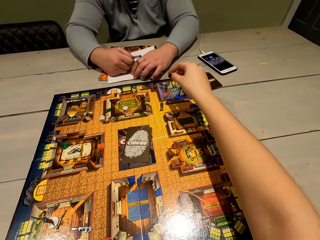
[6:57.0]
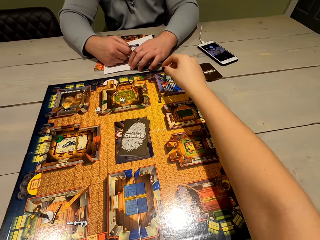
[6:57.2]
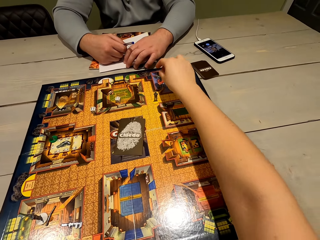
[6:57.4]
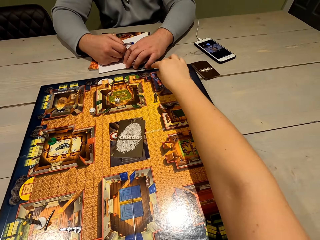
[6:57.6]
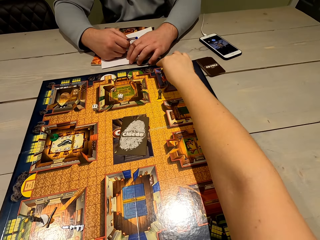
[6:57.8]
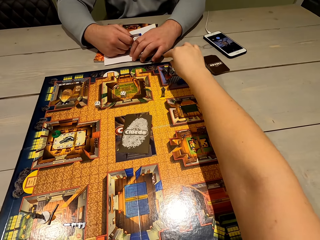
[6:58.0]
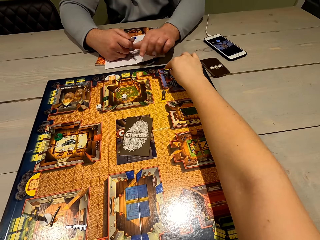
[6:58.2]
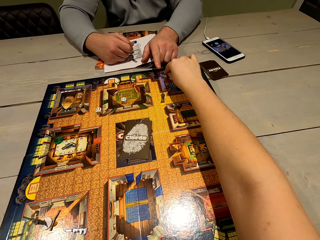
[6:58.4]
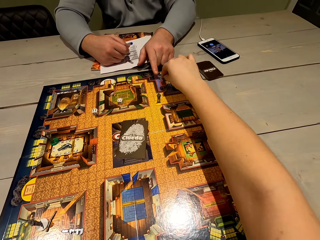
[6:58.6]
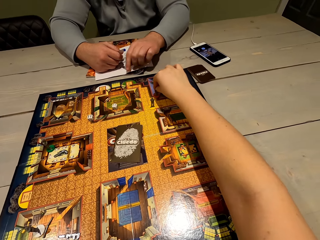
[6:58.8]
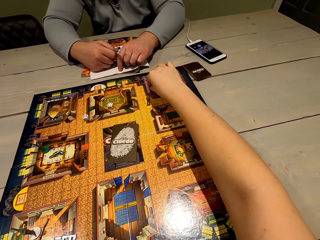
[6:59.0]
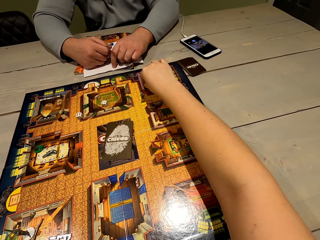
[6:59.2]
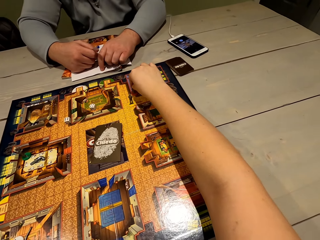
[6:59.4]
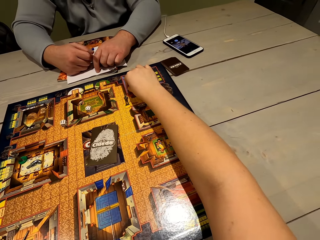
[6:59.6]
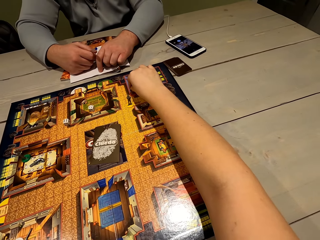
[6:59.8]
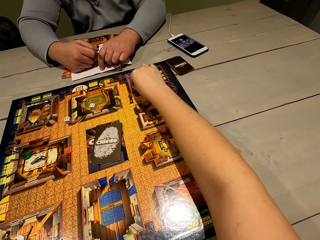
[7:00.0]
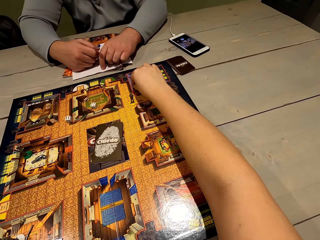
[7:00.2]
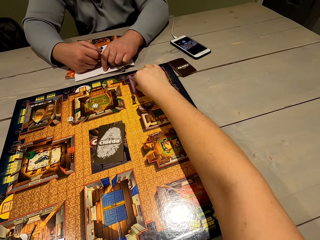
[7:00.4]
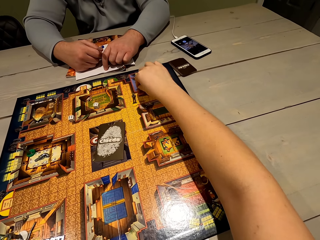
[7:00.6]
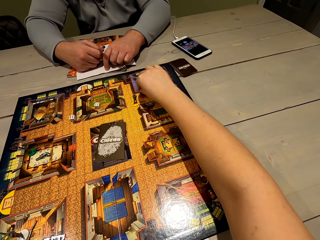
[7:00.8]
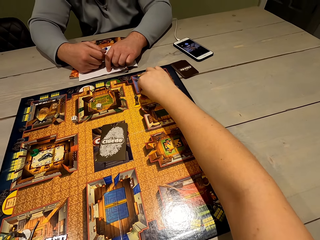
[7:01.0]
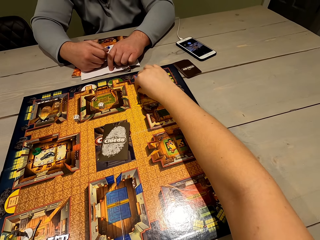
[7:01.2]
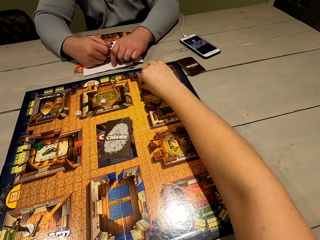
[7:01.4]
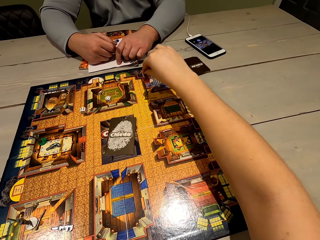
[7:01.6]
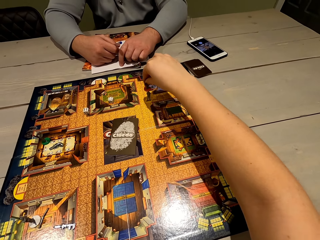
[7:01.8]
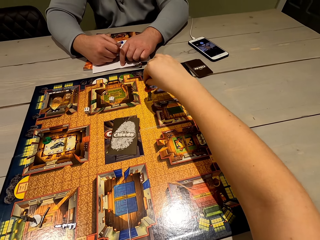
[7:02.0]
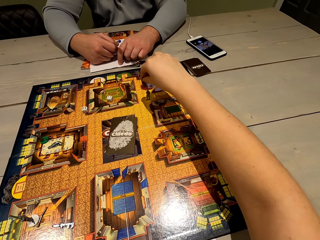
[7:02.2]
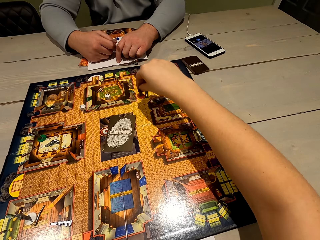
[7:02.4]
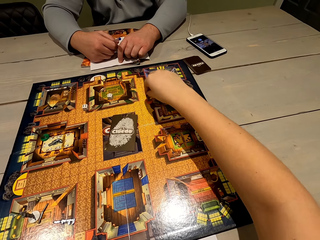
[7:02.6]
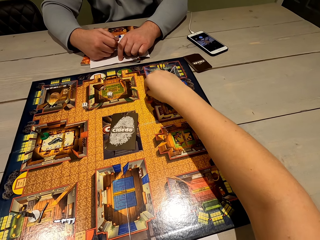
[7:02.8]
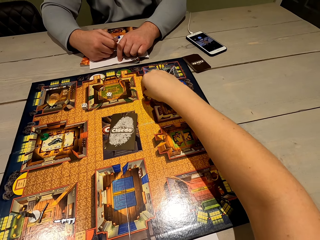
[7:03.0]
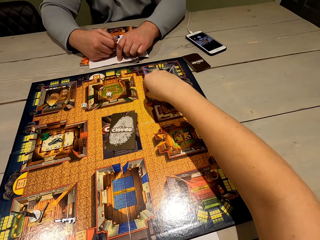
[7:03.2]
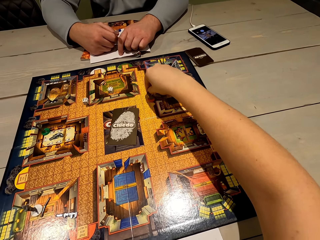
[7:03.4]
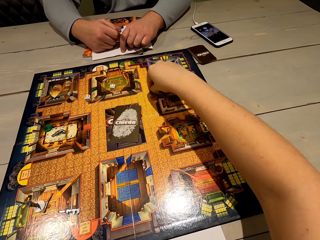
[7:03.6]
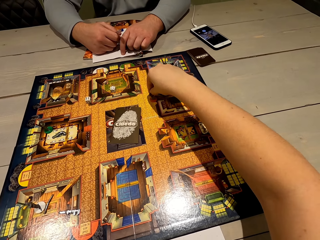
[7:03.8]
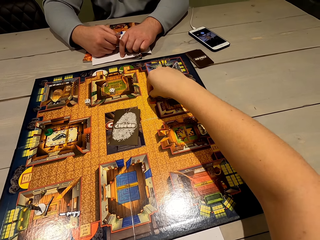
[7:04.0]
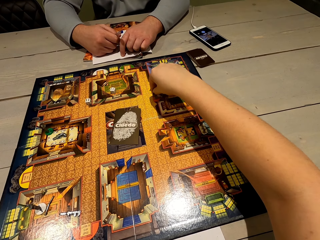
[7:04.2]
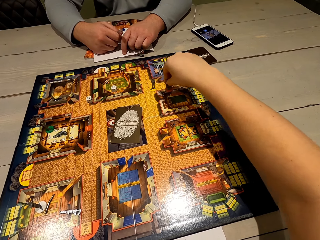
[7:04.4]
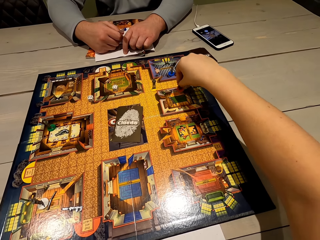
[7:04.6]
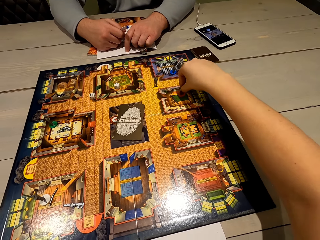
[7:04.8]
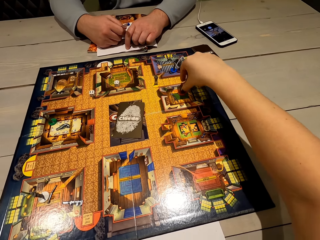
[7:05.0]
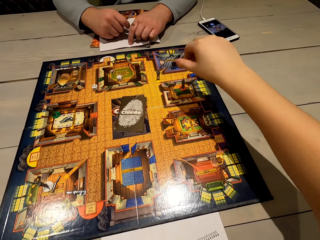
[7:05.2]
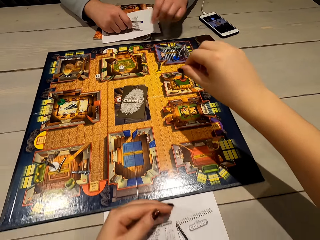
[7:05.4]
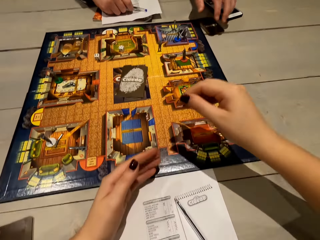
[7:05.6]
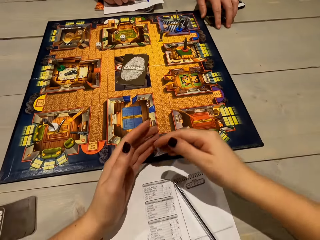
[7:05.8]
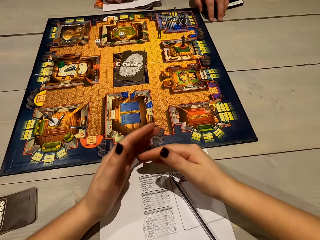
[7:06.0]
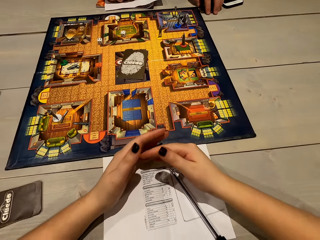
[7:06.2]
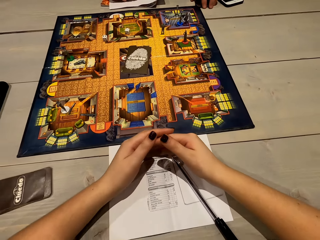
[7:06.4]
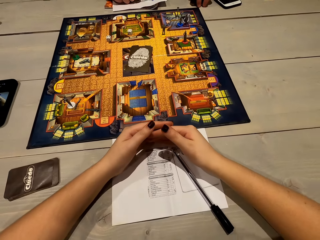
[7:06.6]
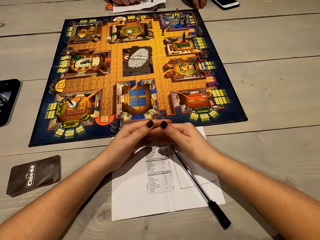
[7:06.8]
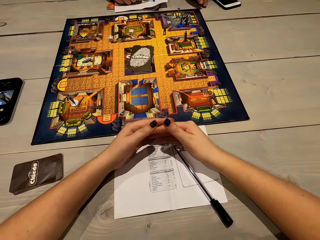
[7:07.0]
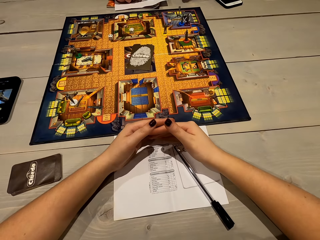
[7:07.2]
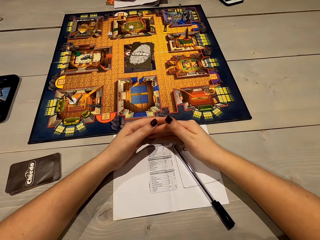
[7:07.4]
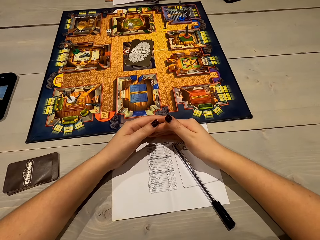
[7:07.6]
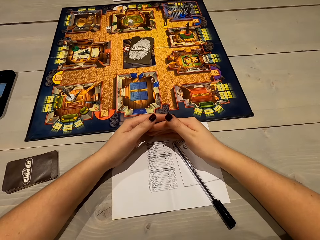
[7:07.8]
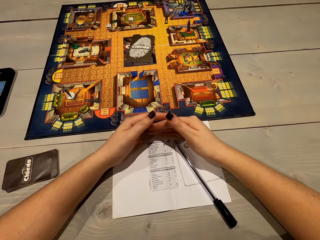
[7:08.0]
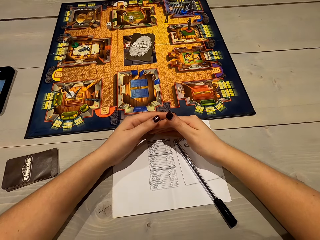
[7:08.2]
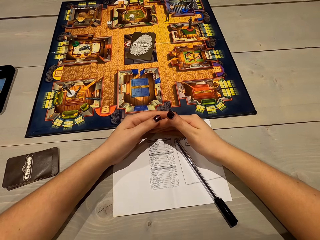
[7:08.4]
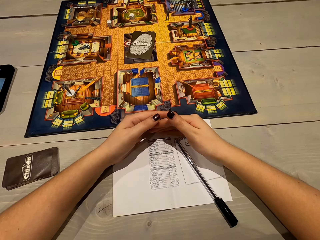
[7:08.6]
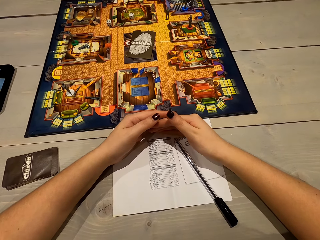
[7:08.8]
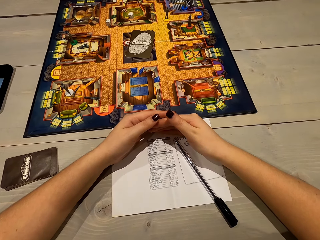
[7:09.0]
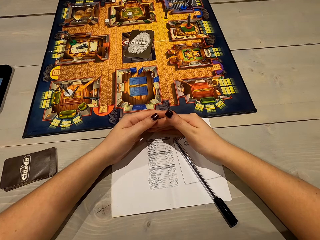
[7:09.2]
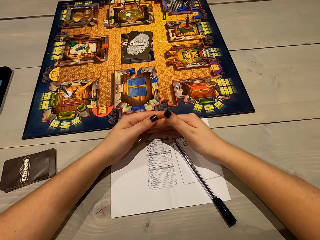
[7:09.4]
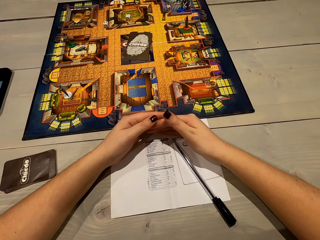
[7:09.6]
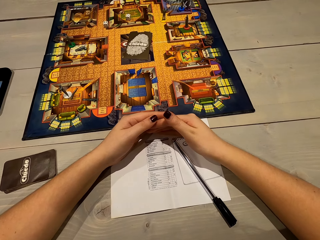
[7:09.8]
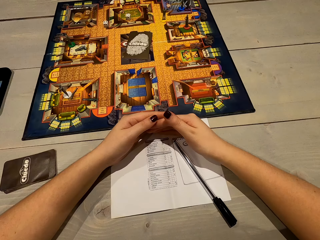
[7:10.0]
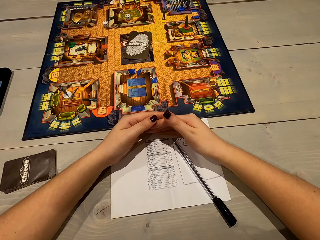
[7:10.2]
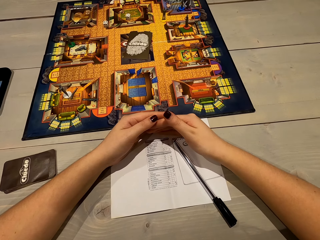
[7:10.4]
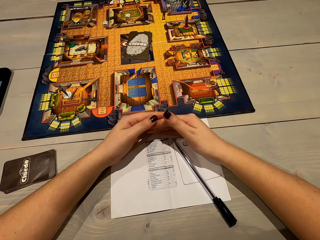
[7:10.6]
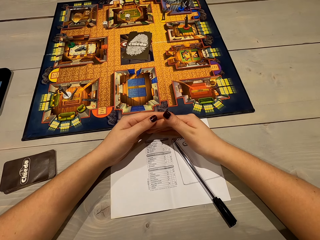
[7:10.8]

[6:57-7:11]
The camera wearer talks to a man. They pick up the game piece. The man points at the game board. The camera wearer plays the Cluedo board game and moves the game piece on the game board's surface. The man picks up the cards. The camera wearer talks to the man. They stare at the sheet of paper.

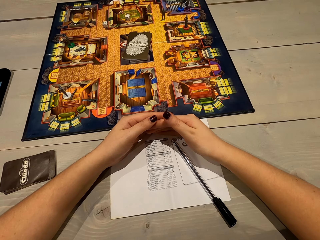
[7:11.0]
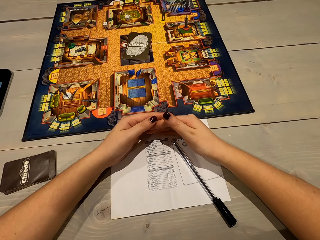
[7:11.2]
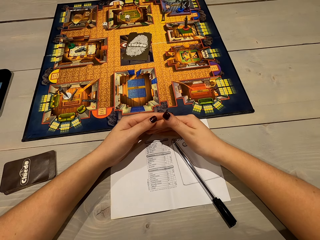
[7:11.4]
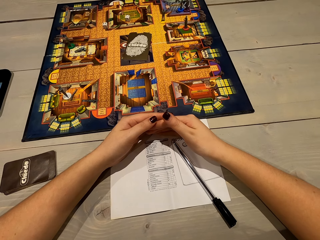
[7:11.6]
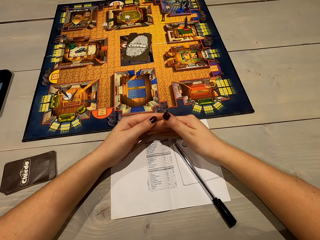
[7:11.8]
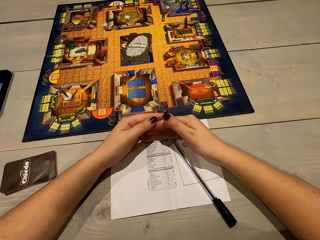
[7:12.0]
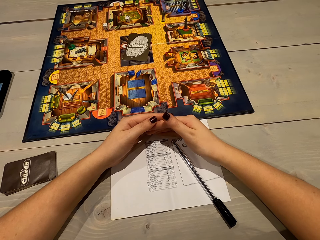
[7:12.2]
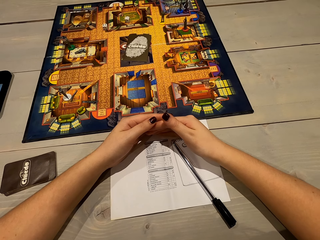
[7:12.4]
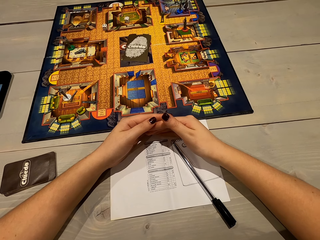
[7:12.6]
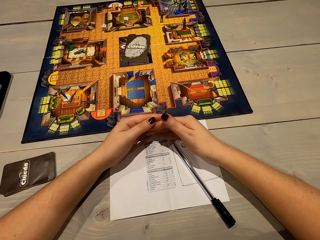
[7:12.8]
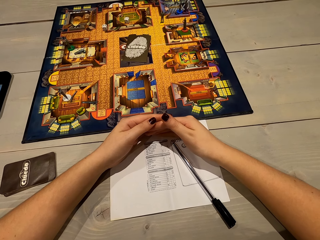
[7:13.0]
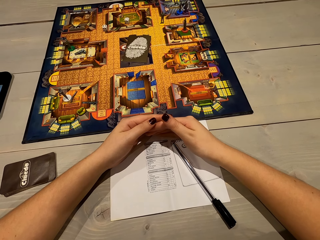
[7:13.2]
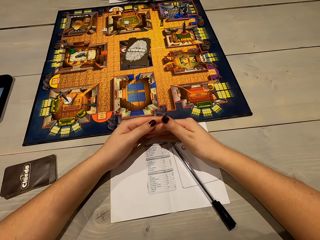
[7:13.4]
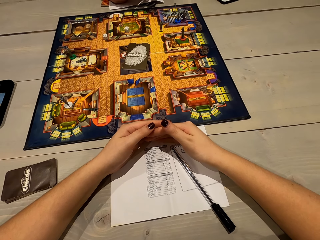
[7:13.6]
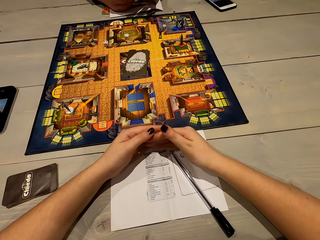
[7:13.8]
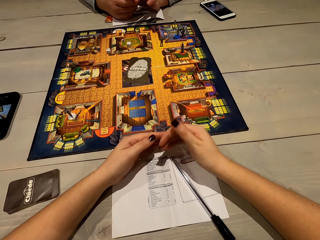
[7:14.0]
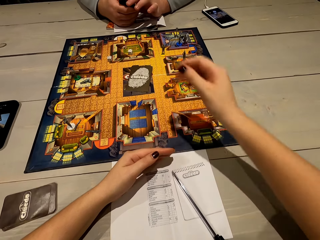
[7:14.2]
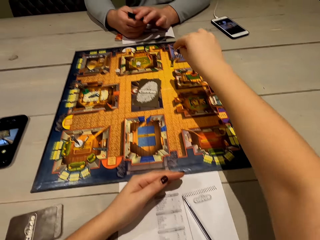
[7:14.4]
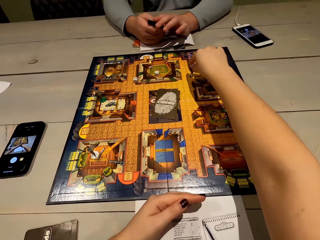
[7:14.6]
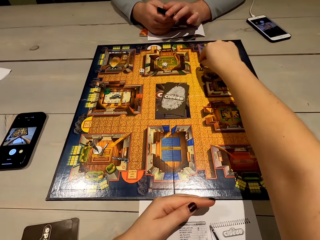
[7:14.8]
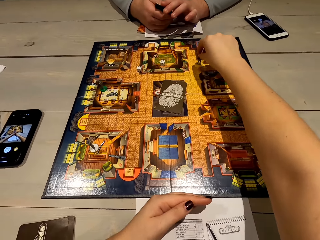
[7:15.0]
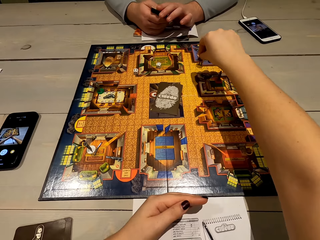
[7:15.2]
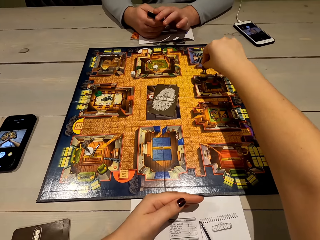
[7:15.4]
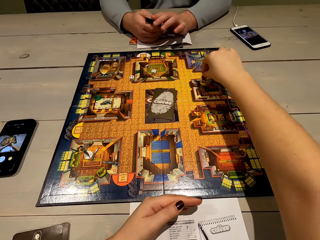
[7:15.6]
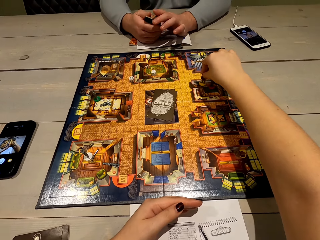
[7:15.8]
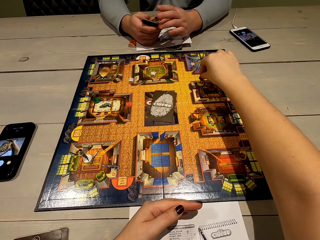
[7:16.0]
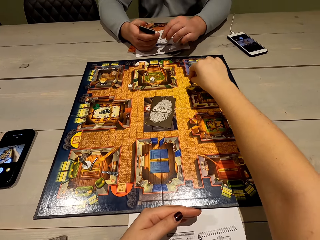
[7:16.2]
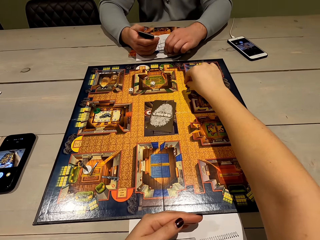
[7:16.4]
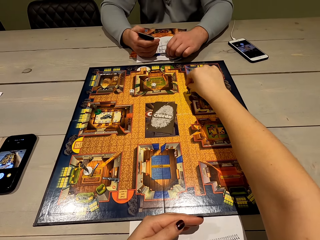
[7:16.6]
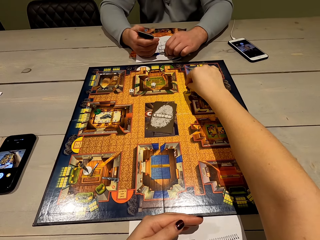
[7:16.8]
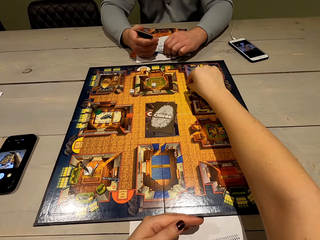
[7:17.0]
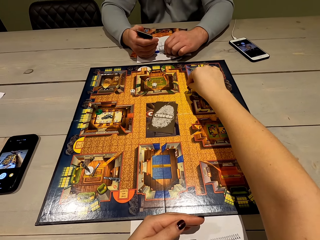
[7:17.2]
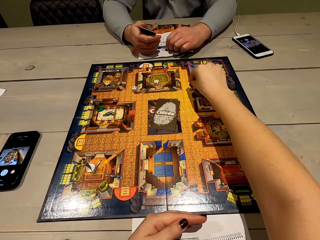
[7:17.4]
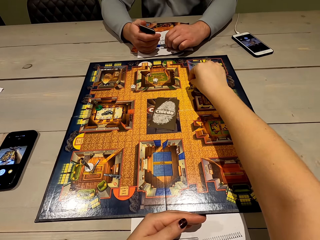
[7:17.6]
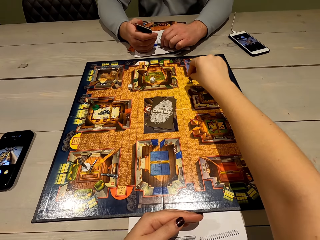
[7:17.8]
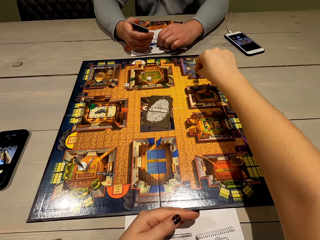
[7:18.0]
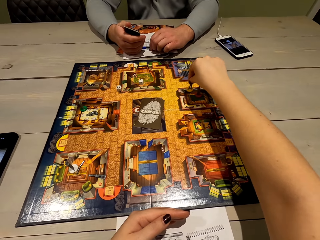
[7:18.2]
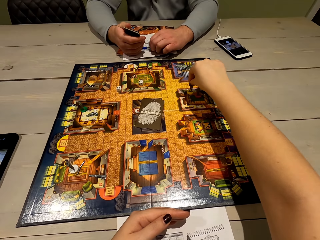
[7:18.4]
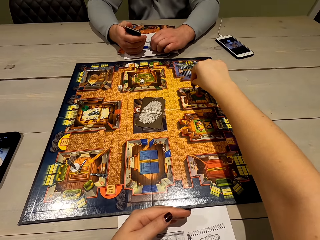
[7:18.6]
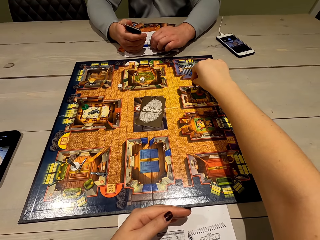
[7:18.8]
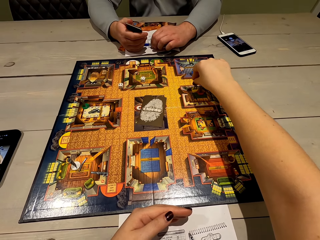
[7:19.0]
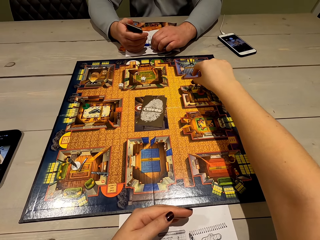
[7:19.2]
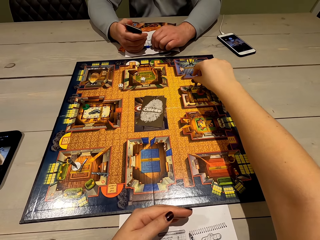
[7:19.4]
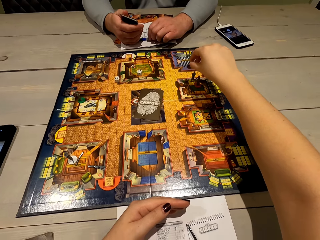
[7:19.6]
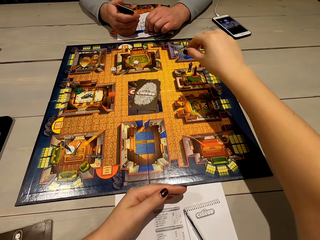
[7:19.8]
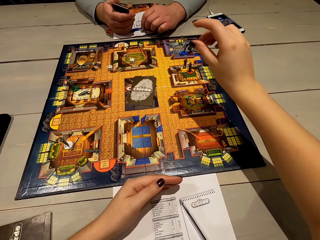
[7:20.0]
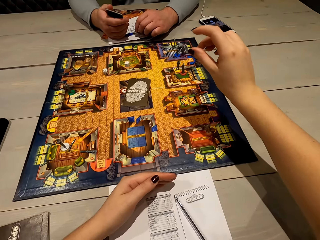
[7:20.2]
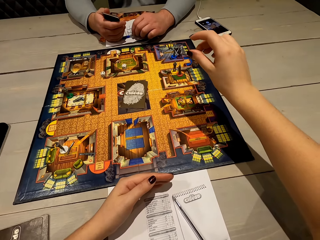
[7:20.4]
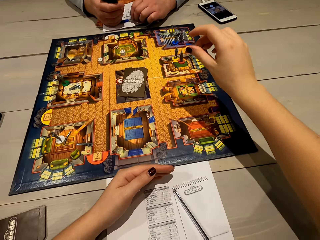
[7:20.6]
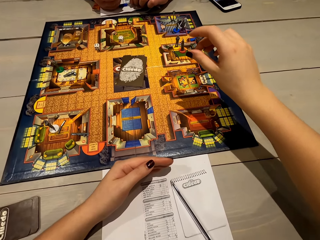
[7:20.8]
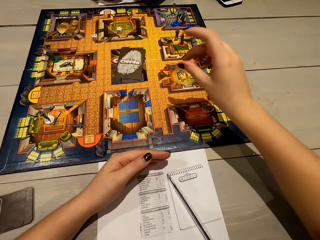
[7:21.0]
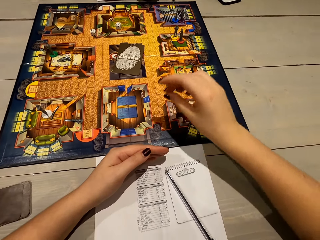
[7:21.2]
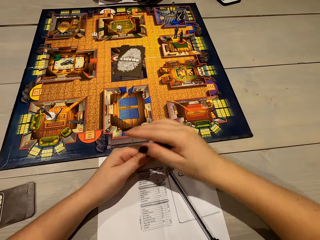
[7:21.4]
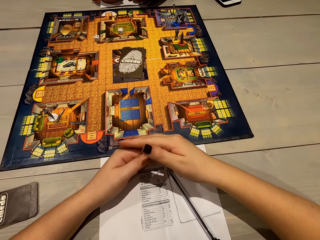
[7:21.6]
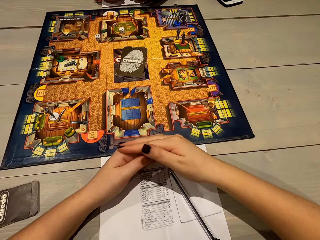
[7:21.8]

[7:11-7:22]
The camera wearer looks around. They talk to a man. They pick up the game piece. They play the Cluedo board game. They talk to the man. They place the game piece on the game board. The man talks to the camera wearer. The camera wearer picks up the game piece. They place the game piece on the game board. They talk to the man.
